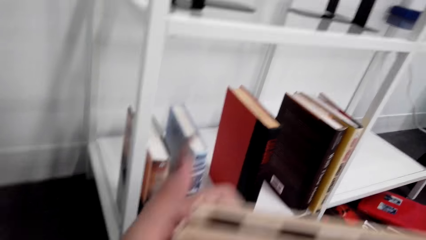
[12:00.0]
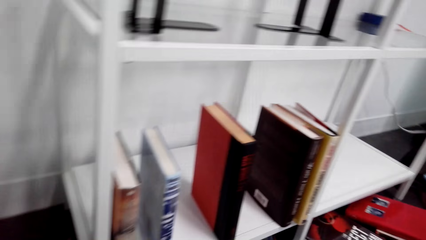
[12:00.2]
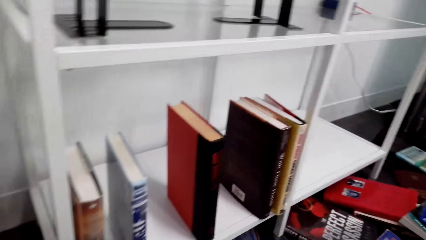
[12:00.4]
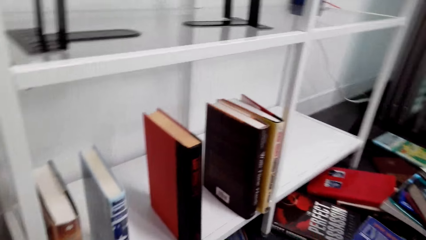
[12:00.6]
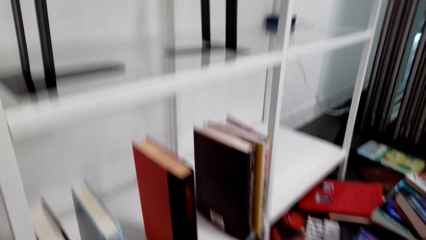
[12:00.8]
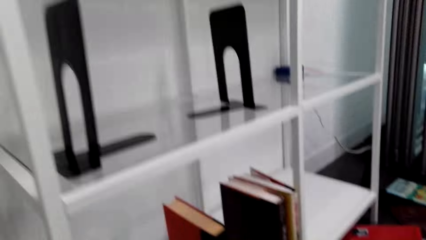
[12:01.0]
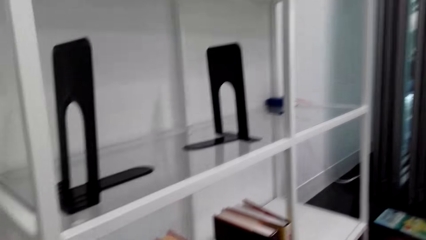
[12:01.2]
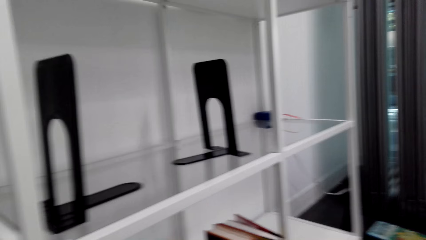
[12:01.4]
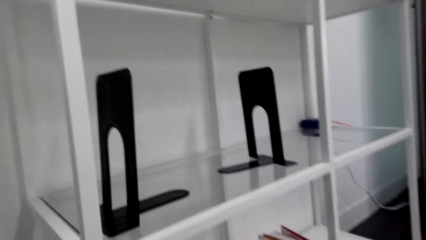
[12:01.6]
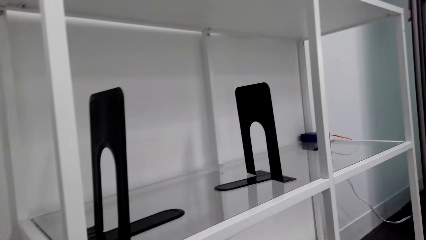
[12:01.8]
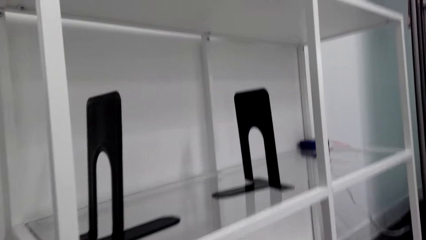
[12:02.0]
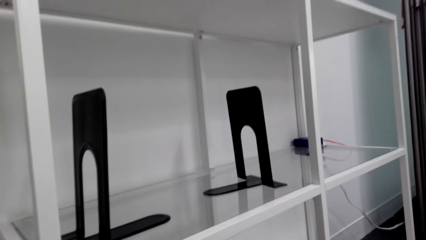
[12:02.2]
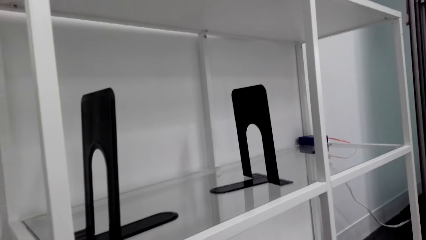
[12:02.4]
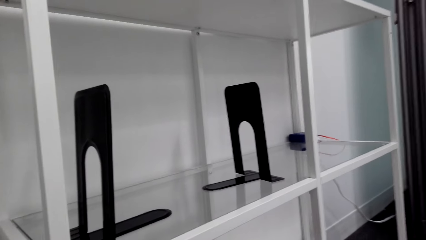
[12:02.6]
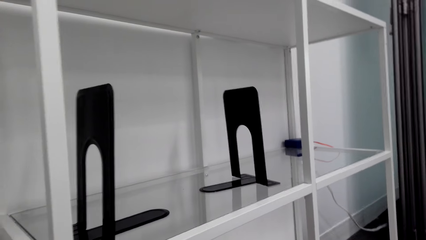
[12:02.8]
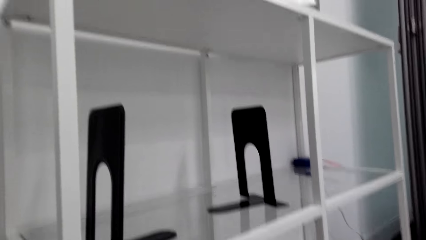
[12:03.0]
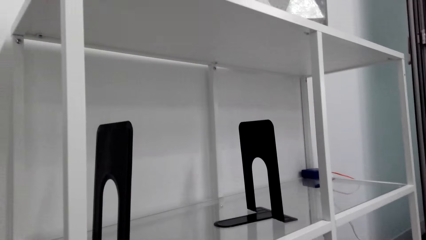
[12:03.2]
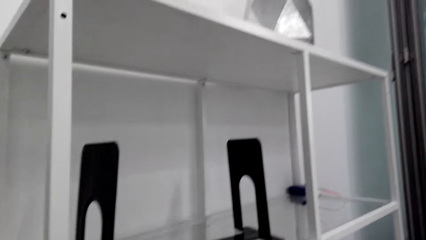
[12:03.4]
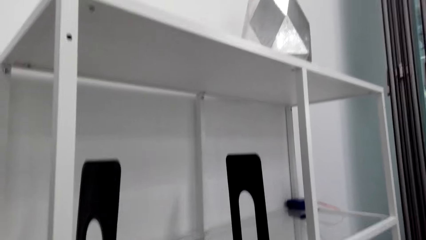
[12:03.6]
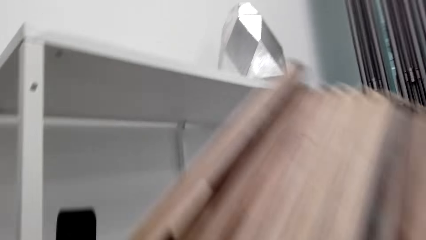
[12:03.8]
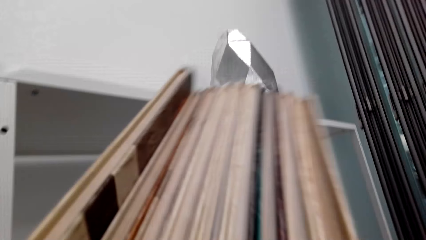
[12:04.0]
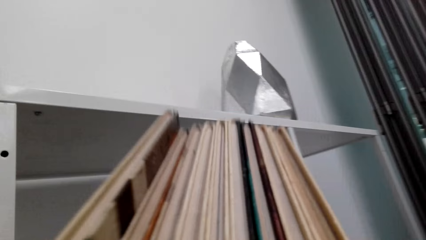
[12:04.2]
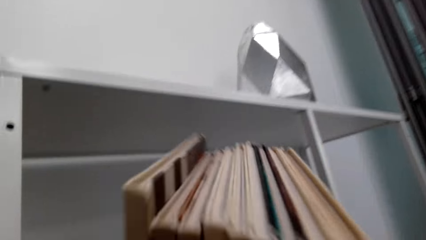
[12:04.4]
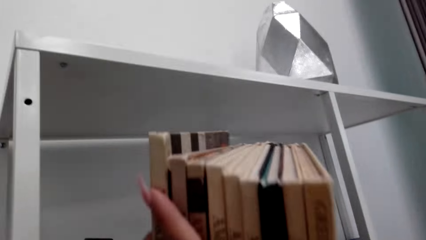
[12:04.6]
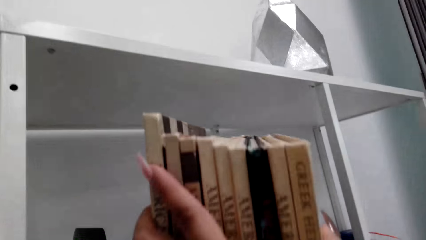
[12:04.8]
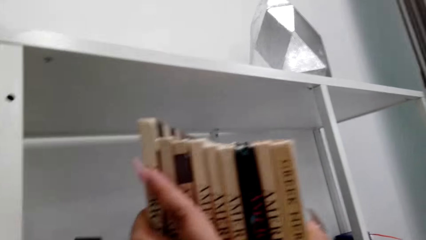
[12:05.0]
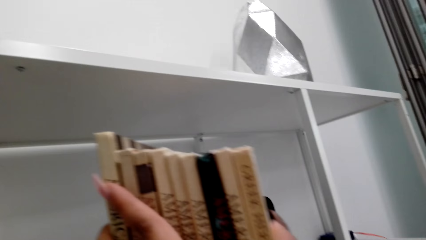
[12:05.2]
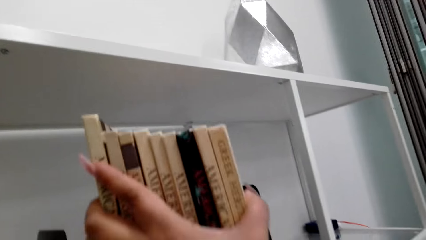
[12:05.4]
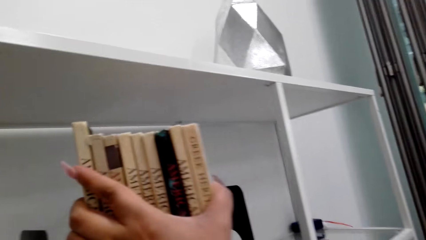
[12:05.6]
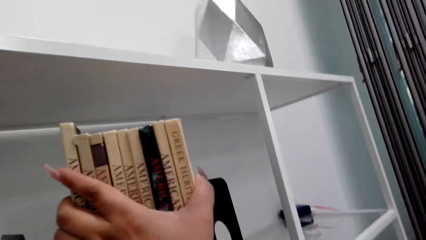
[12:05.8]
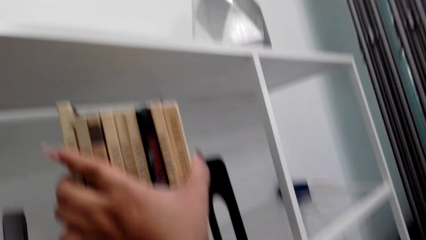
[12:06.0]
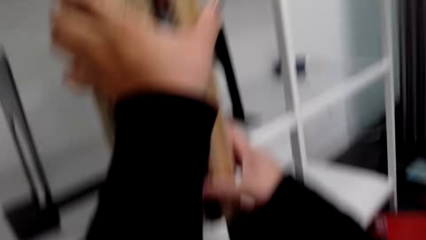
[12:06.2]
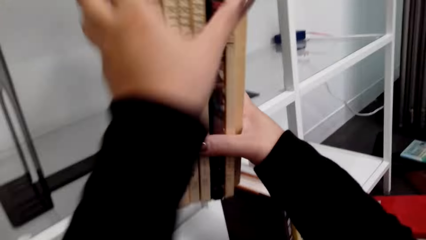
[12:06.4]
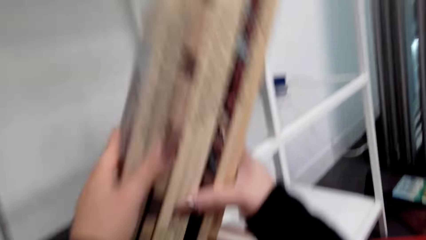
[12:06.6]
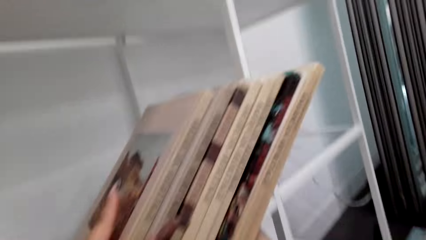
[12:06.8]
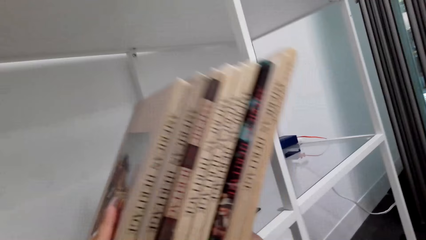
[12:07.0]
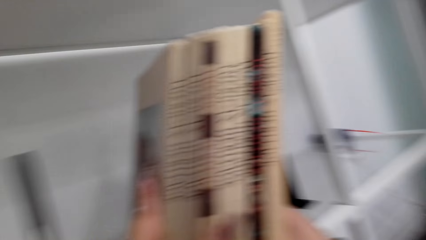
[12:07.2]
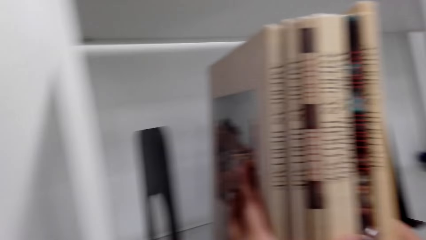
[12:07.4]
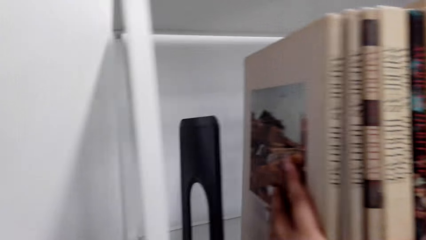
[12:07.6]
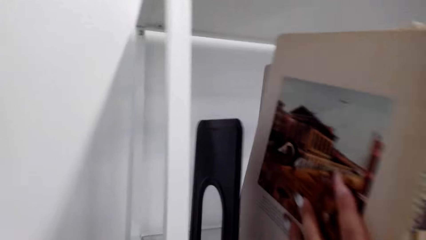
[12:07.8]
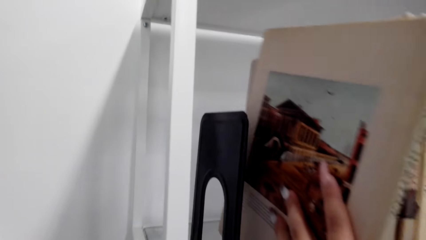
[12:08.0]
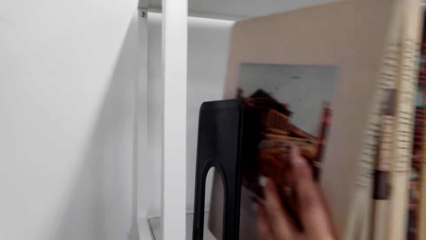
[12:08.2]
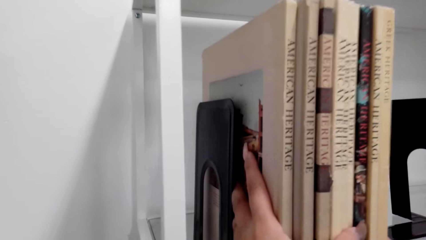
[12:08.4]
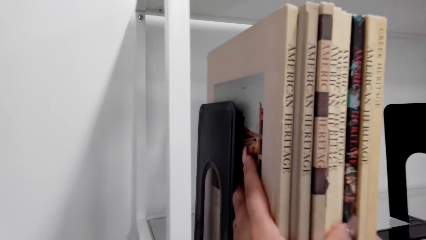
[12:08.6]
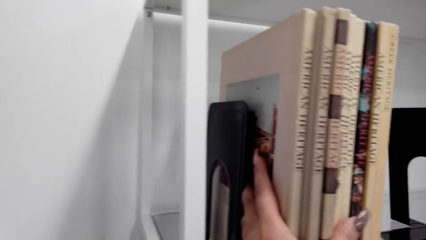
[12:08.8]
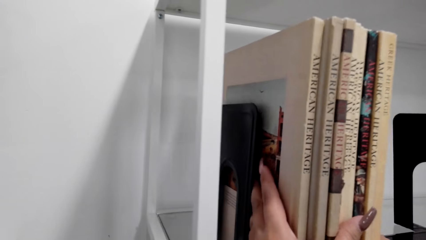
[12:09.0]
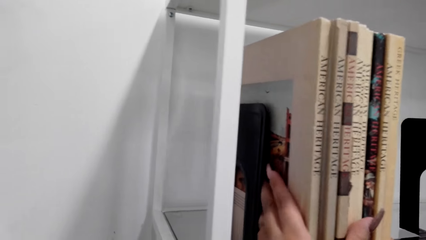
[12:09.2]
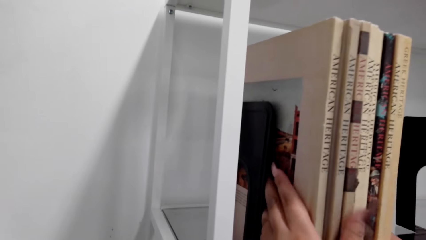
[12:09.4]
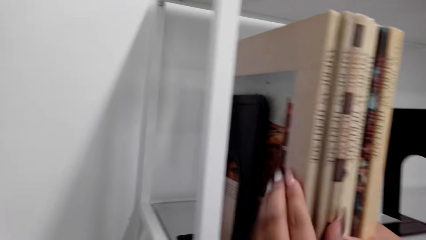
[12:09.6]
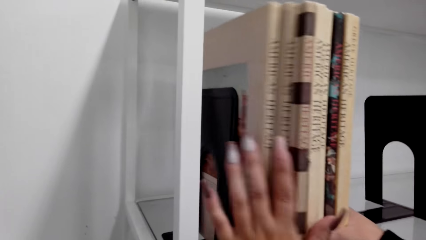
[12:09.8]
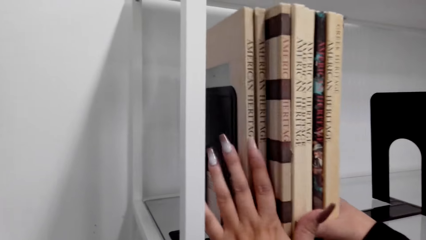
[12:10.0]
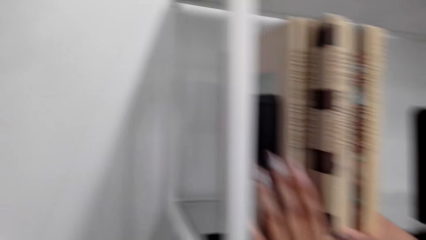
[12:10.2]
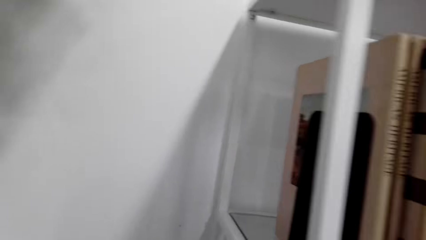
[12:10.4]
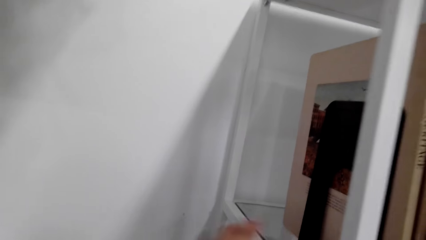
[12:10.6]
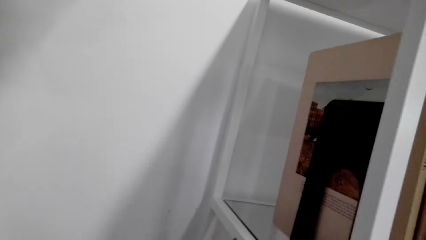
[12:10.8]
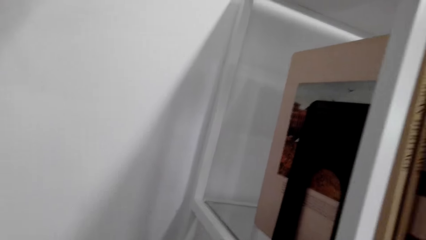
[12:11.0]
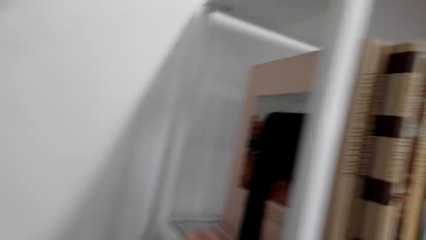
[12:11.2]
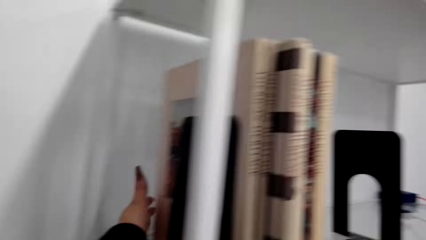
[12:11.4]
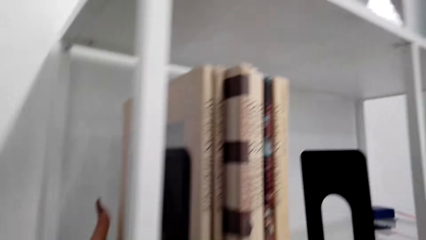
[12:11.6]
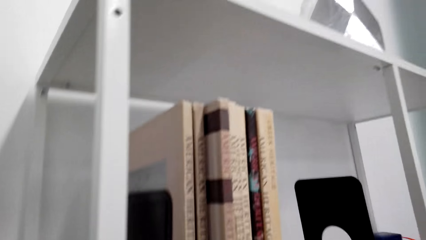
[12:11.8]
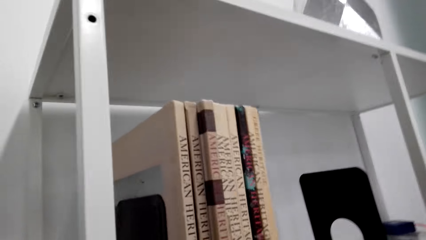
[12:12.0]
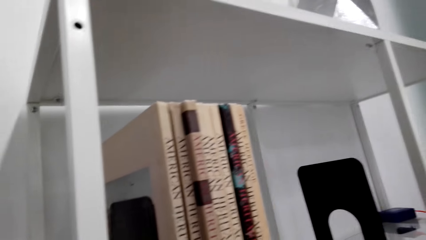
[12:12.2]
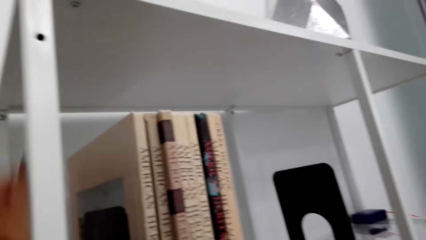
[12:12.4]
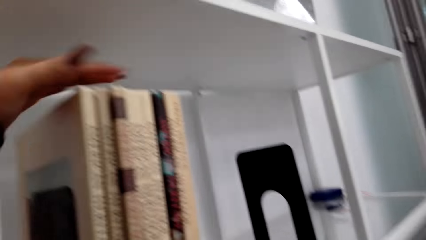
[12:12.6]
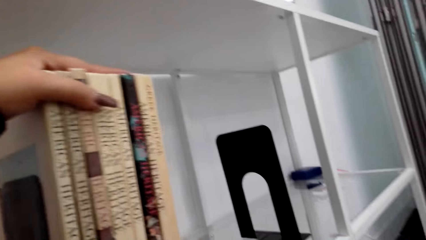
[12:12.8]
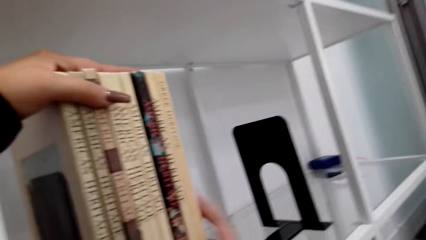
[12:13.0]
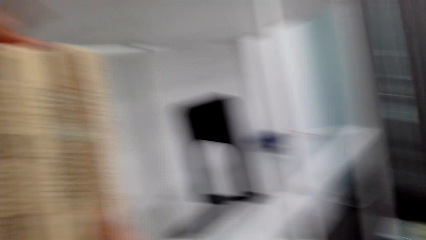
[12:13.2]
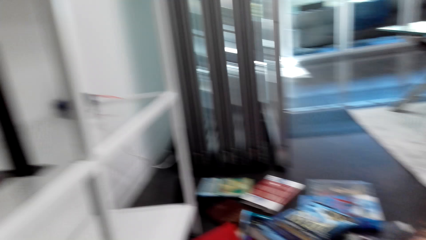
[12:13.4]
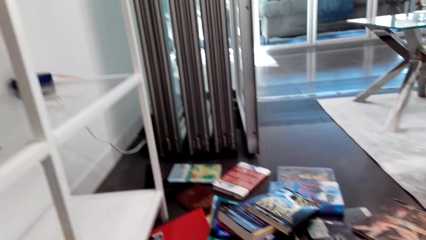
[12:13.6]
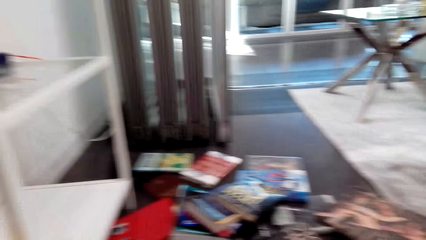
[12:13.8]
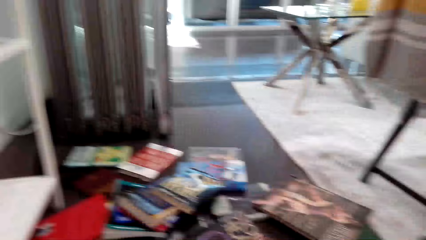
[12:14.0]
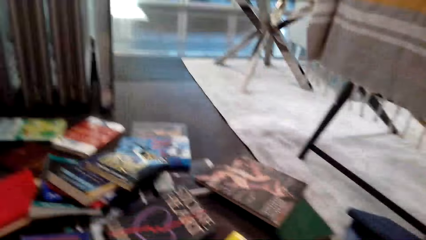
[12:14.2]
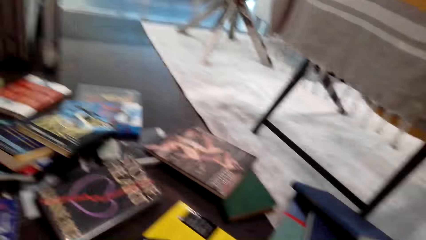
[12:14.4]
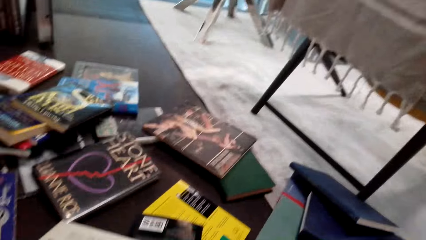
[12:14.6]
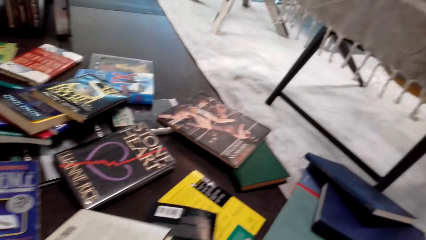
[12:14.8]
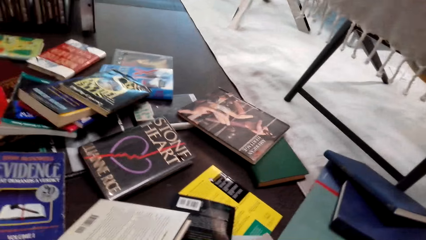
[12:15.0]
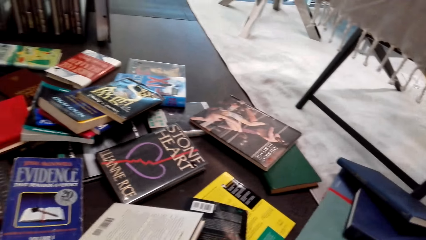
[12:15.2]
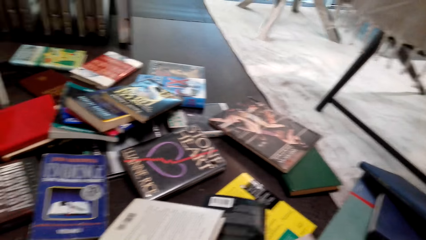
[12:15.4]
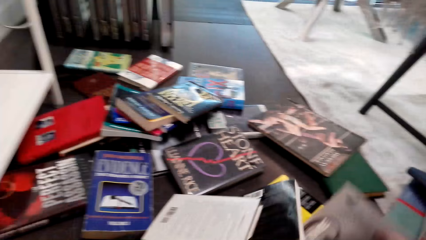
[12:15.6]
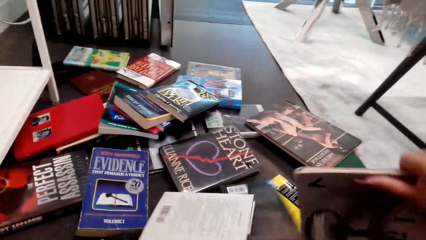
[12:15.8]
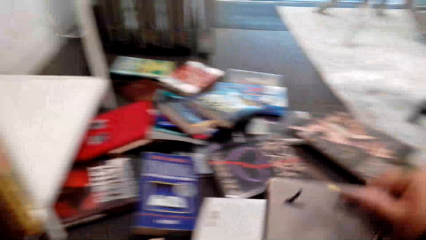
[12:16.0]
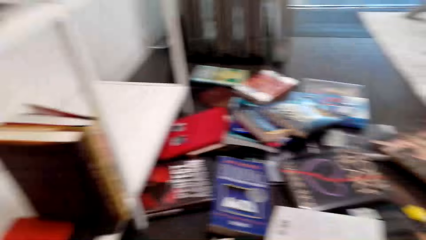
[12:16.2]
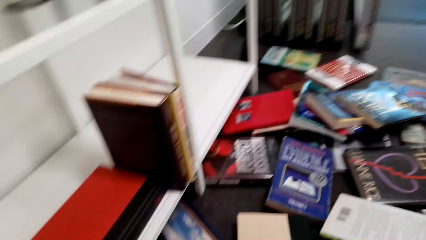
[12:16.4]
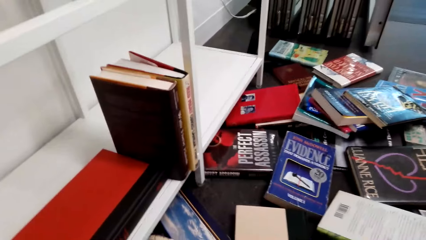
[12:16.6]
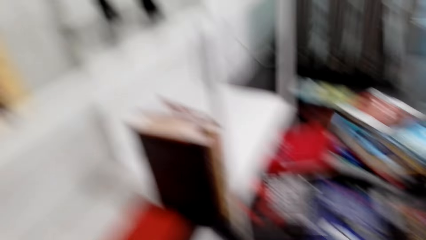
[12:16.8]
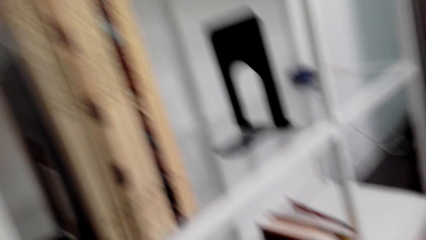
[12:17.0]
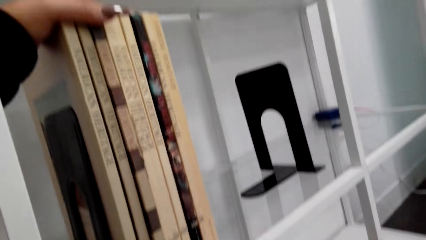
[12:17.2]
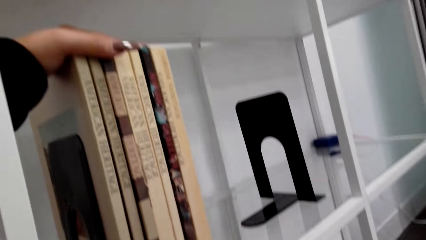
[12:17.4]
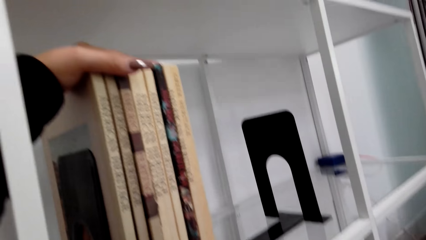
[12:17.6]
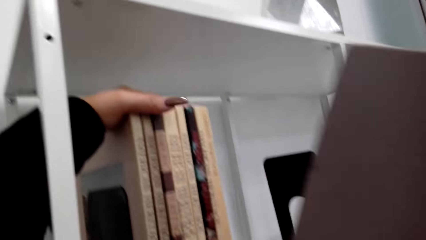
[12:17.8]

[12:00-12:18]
The camera wearer looks at the shelf. They arrange books on the bookshelf. They put the books on the shelf. They arrange the books on the shelf. They look at the books on the table. They pick up a book from the floor.
